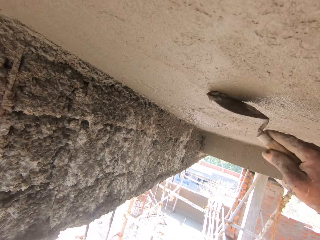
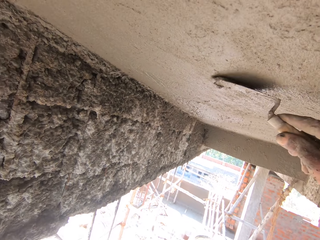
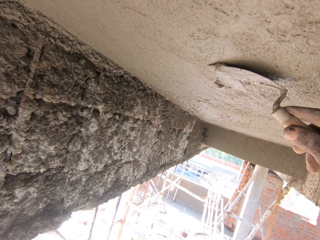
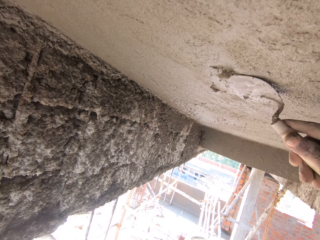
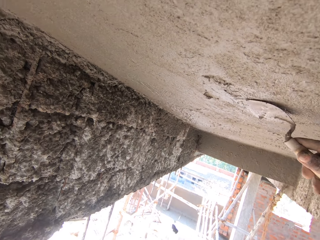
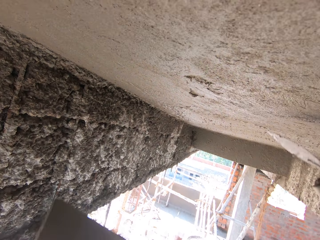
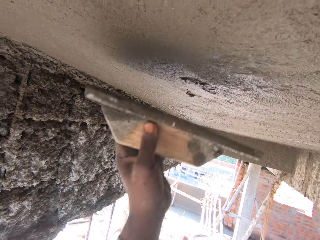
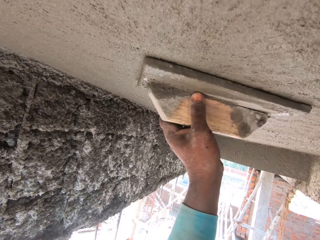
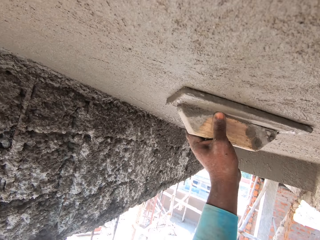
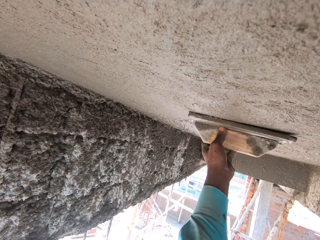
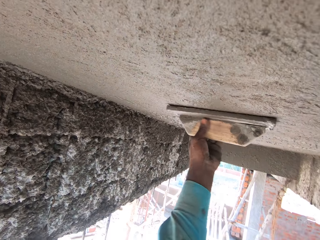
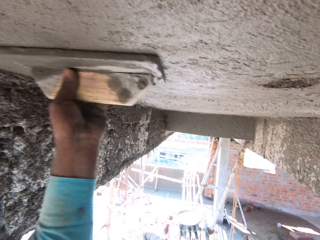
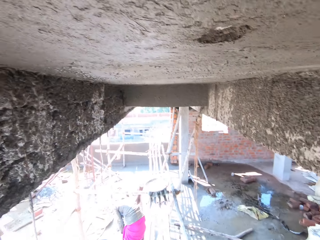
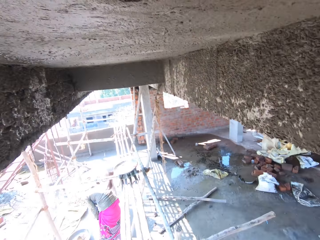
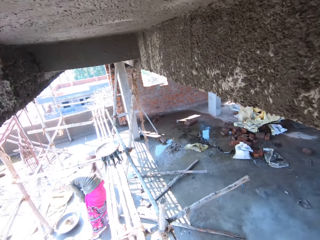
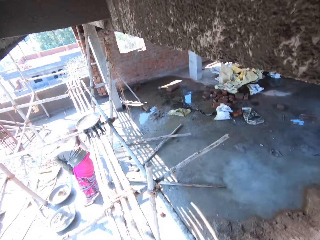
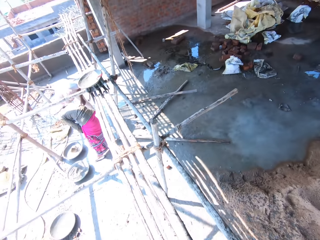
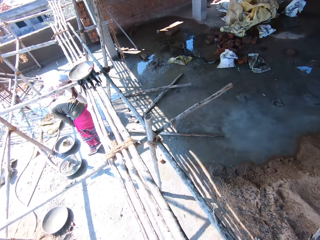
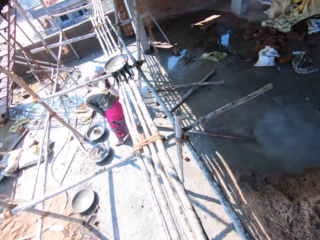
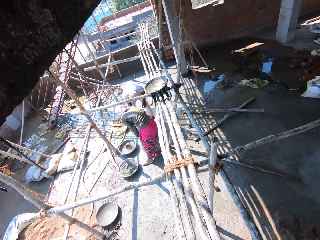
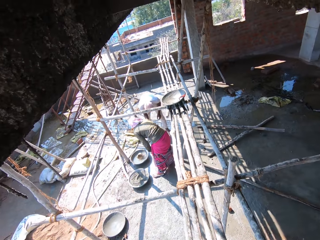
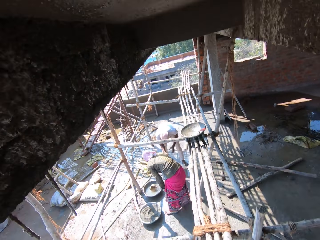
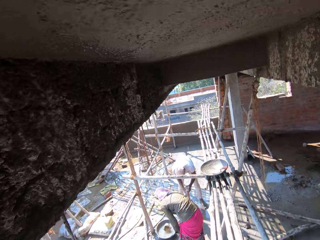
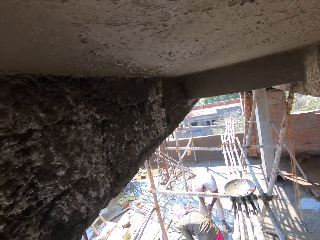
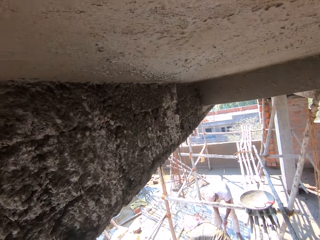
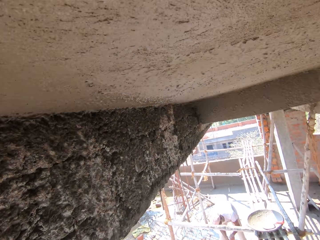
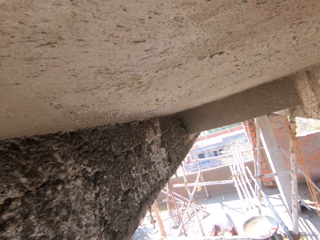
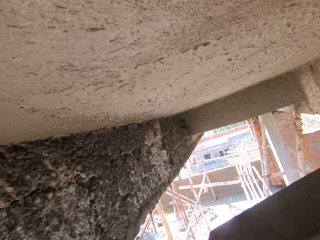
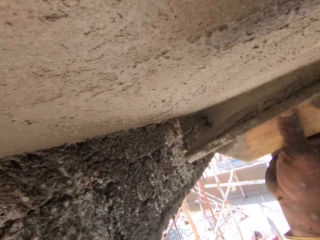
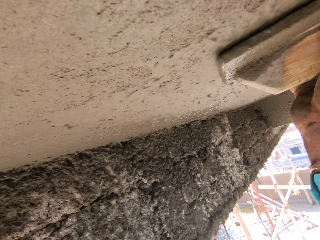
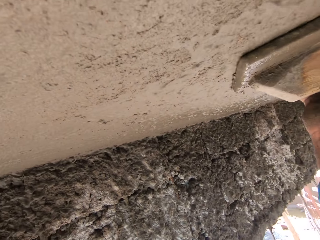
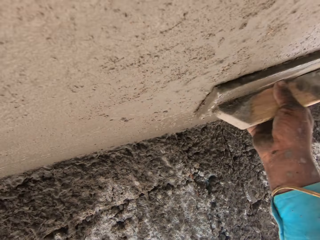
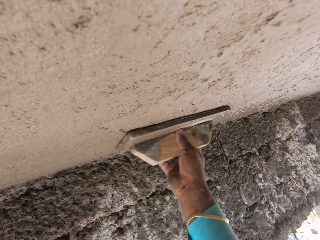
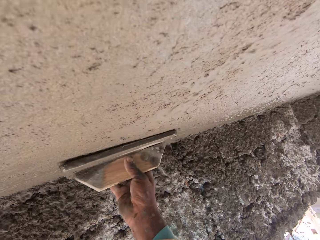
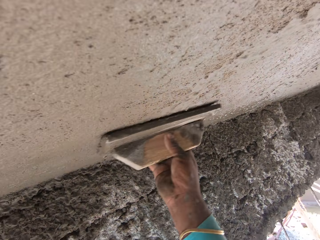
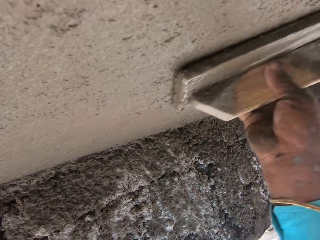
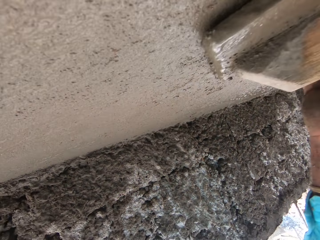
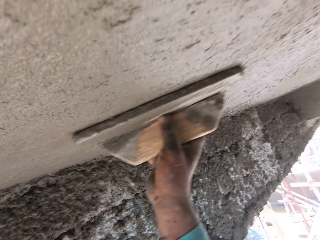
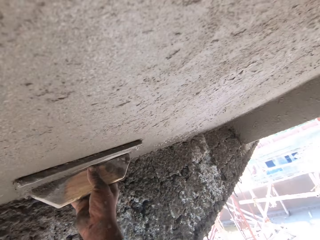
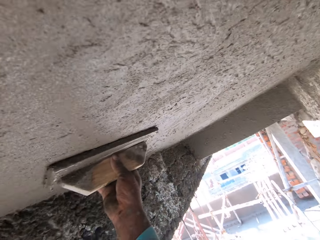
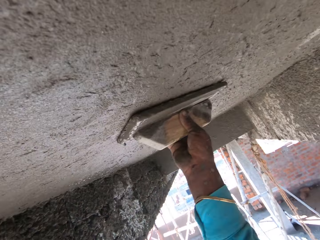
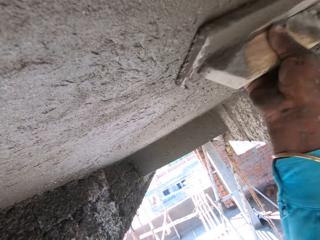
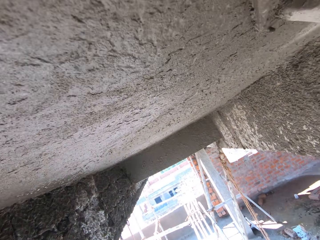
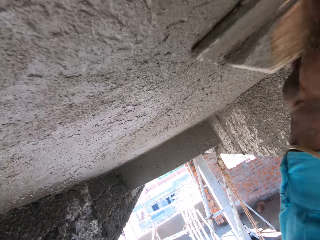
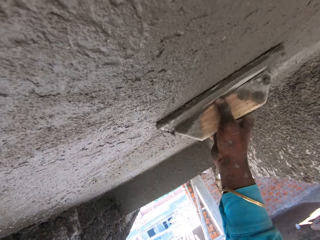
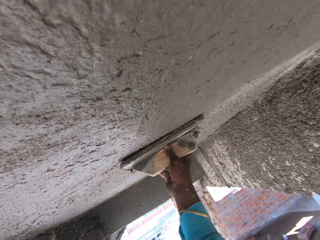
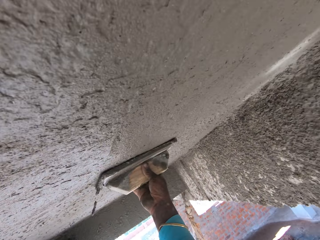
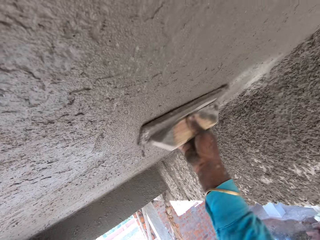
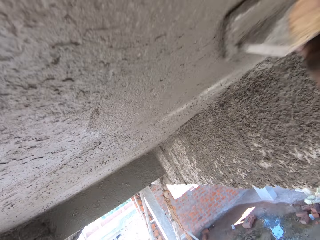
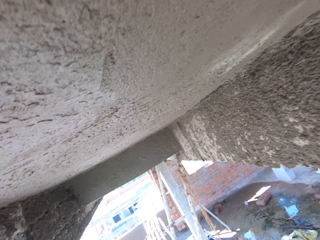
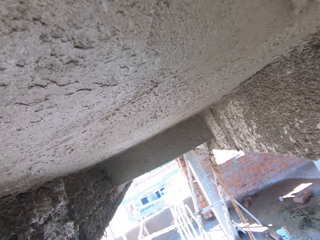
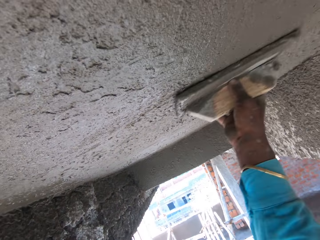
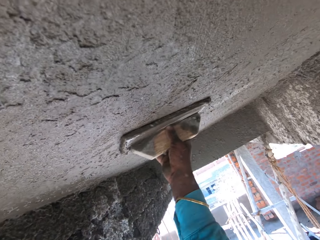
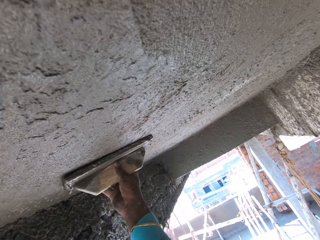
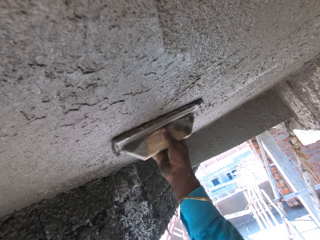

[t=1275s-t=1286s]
The camera wearer smoothens the wall with a square trowel.

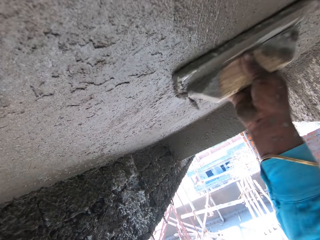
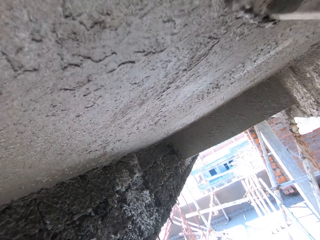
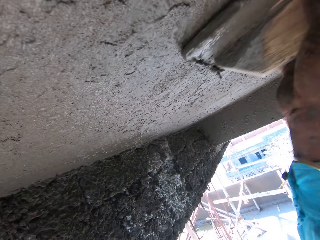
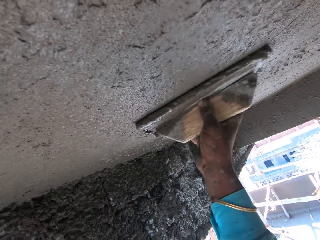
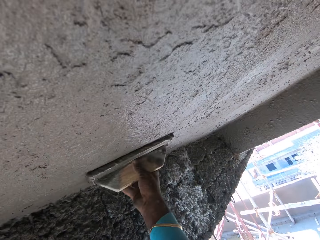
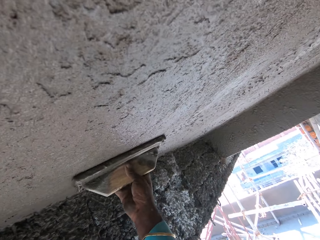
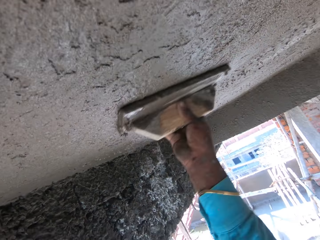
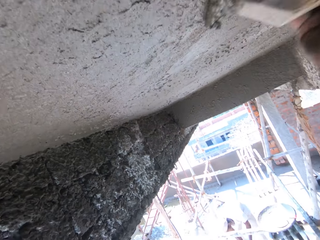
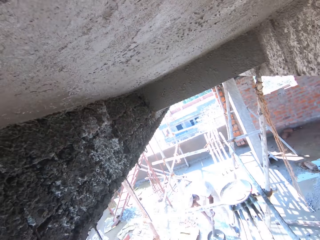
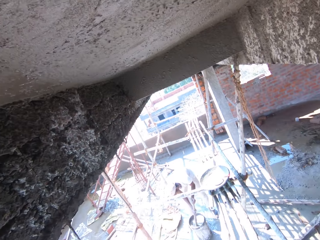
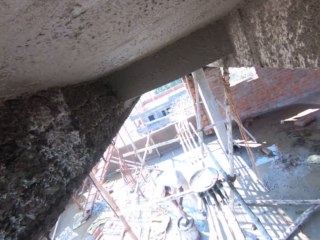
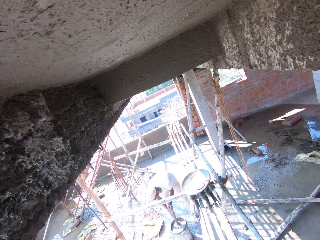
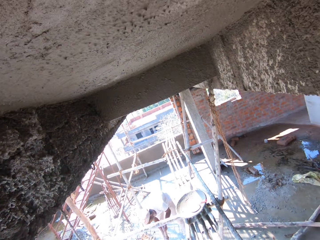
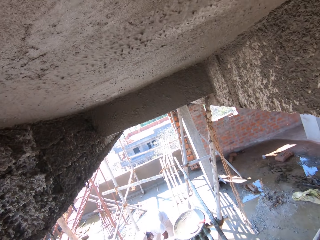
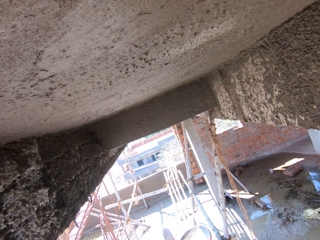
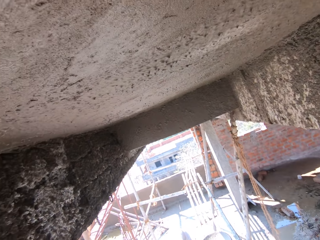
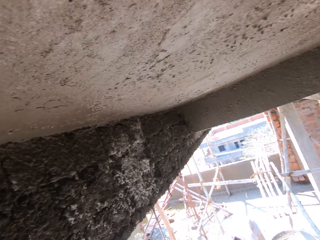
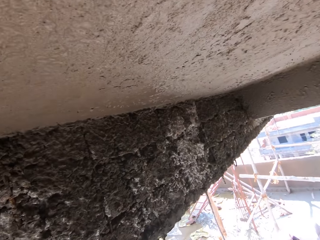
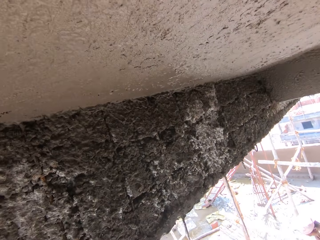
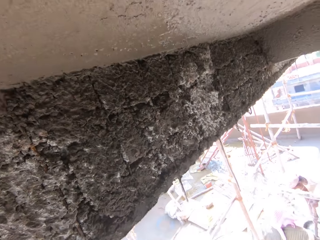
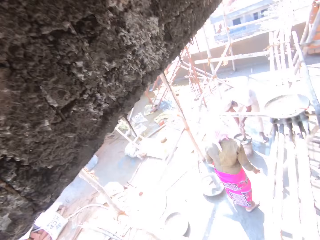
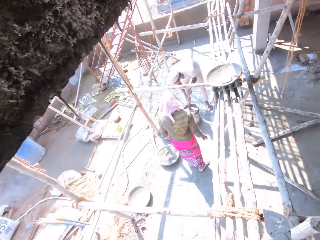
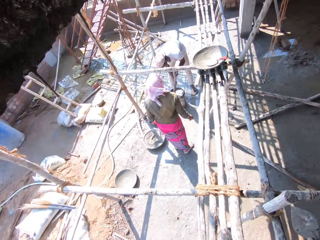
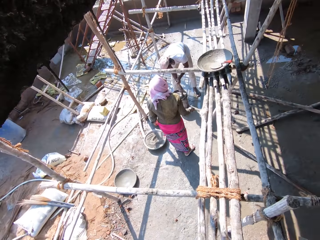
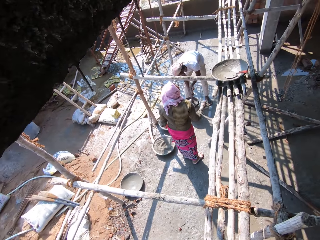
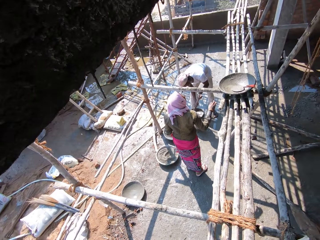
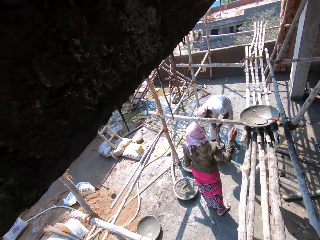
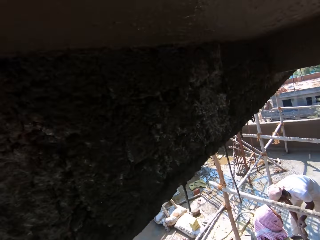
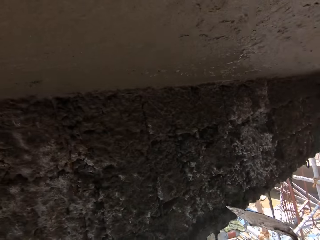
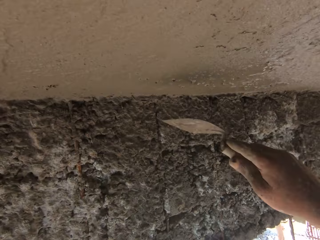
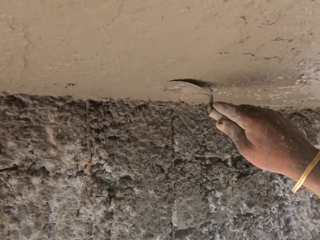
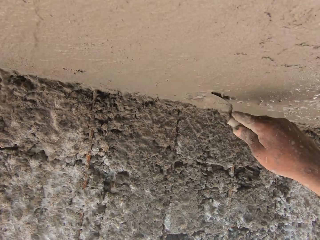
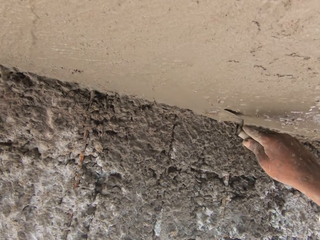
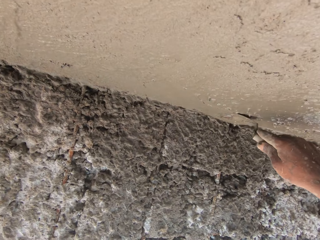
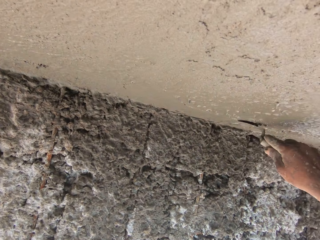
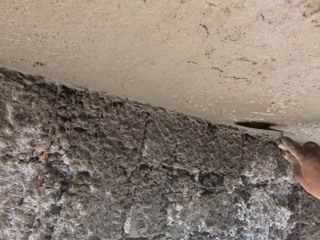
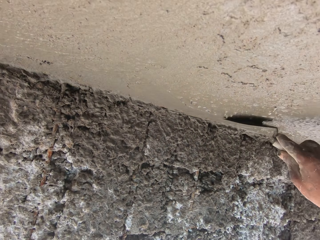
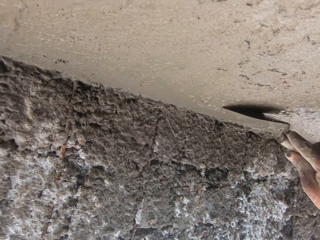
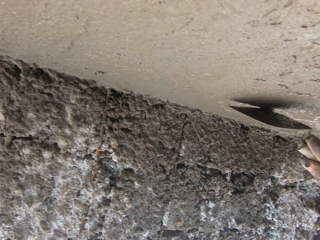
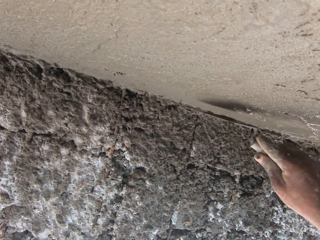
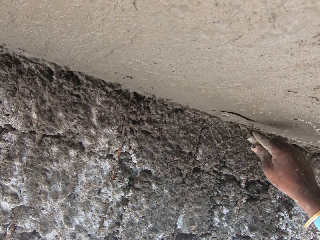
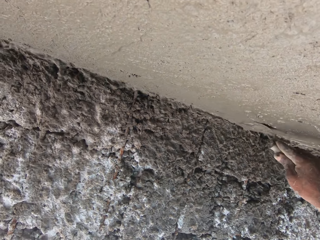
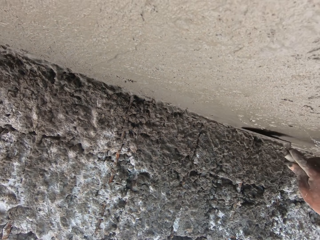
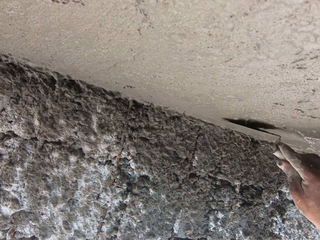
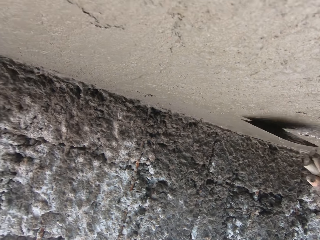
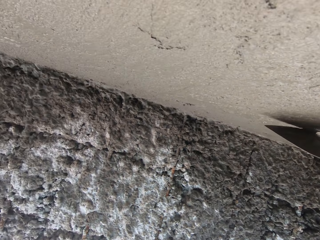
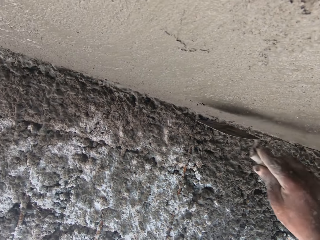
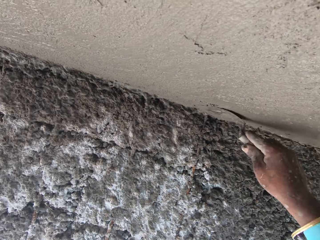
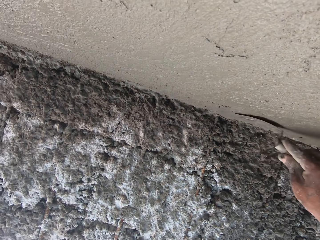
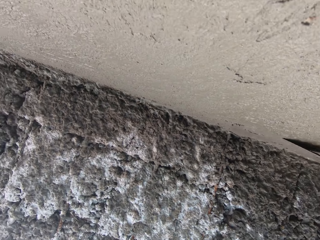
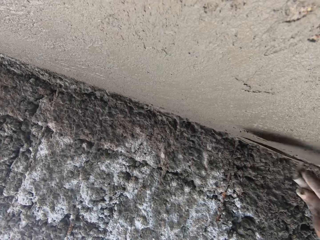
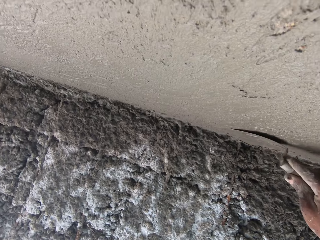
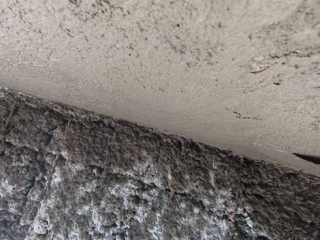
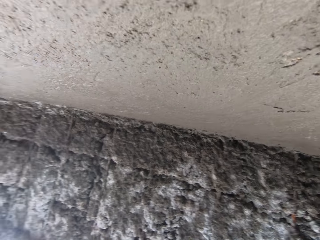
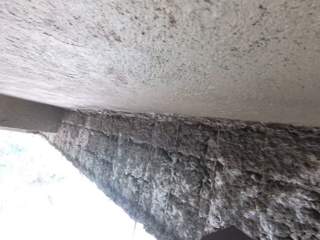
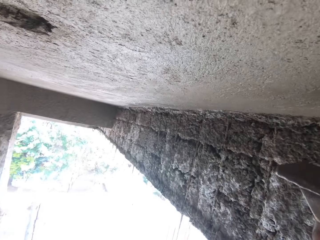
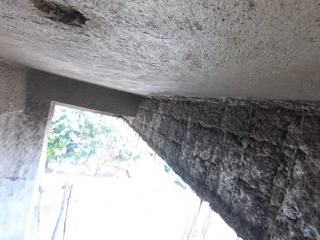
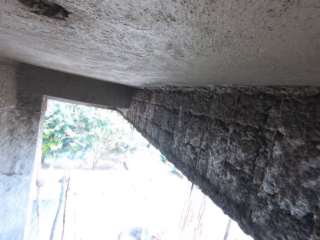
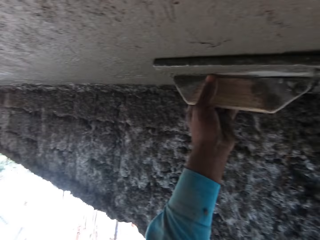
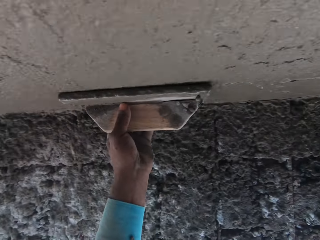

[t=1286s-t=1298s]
The camera wearer looks around. They smoothen the wall with a trowel.
